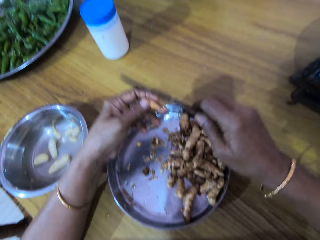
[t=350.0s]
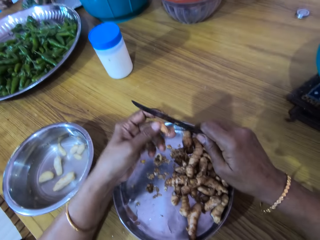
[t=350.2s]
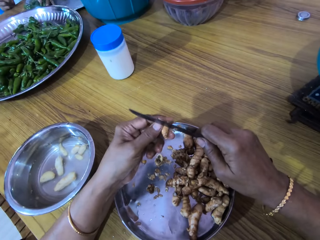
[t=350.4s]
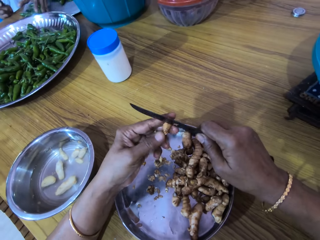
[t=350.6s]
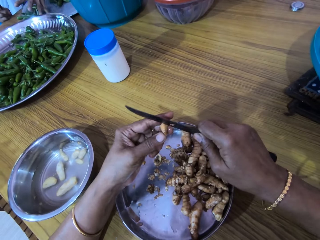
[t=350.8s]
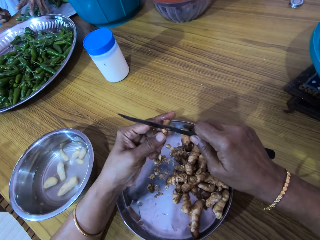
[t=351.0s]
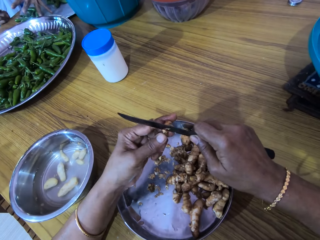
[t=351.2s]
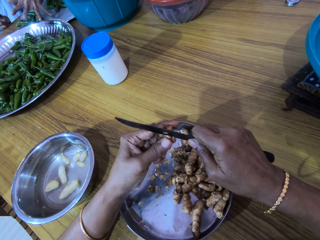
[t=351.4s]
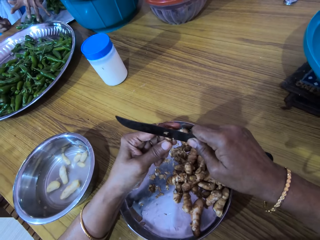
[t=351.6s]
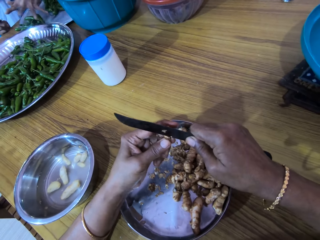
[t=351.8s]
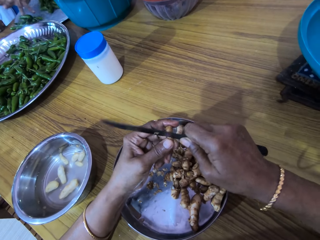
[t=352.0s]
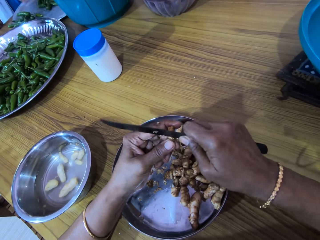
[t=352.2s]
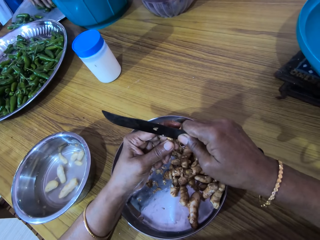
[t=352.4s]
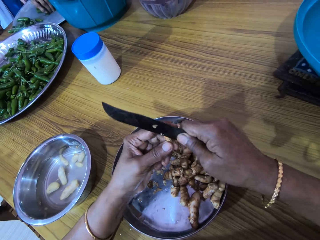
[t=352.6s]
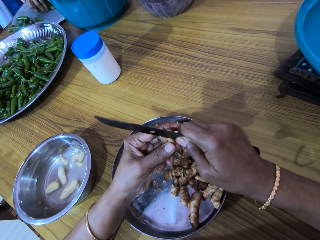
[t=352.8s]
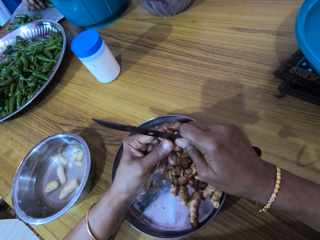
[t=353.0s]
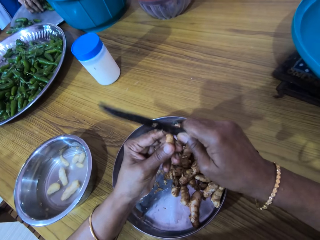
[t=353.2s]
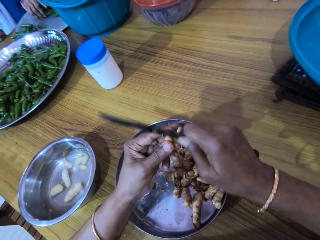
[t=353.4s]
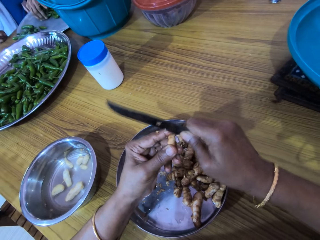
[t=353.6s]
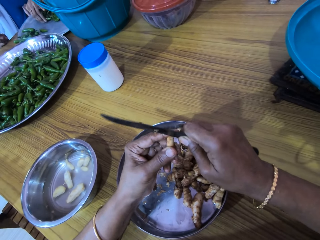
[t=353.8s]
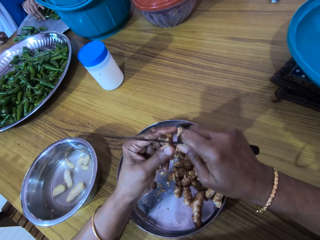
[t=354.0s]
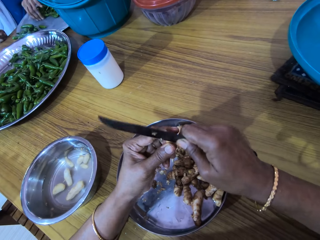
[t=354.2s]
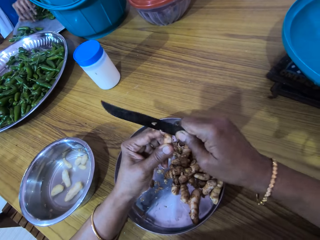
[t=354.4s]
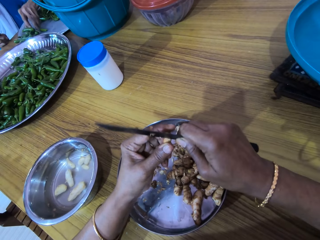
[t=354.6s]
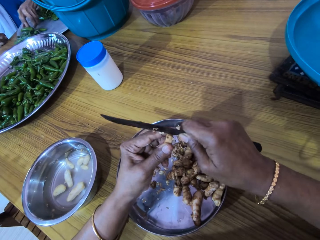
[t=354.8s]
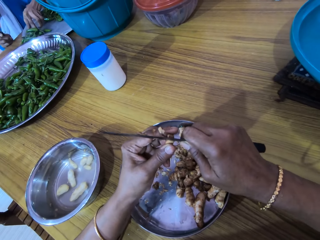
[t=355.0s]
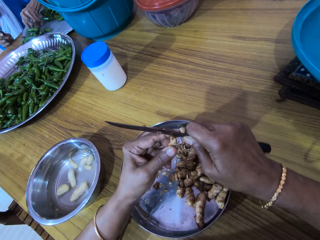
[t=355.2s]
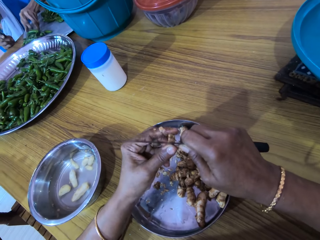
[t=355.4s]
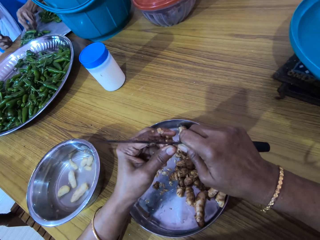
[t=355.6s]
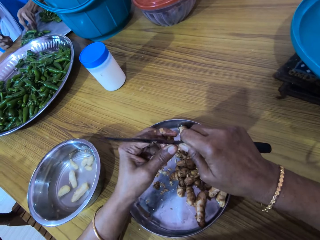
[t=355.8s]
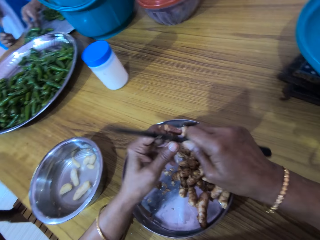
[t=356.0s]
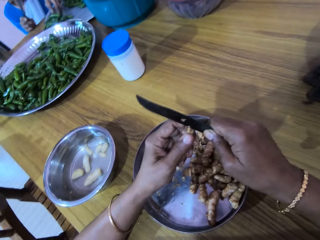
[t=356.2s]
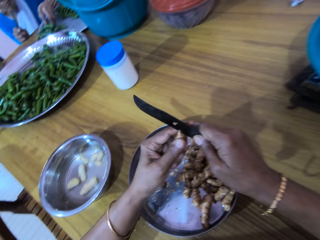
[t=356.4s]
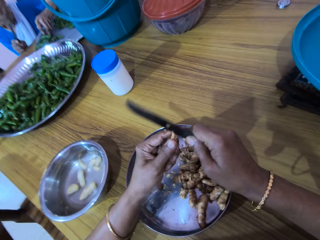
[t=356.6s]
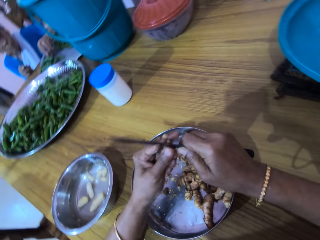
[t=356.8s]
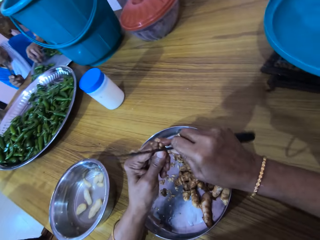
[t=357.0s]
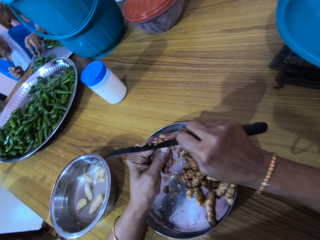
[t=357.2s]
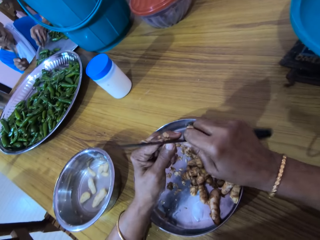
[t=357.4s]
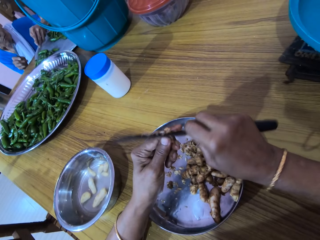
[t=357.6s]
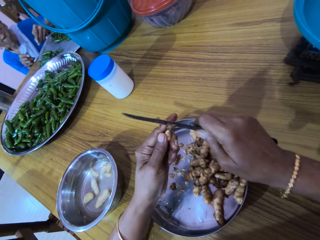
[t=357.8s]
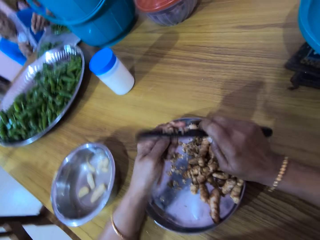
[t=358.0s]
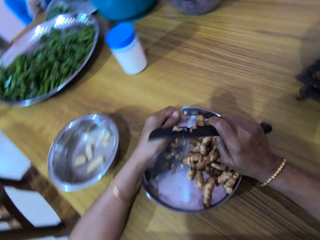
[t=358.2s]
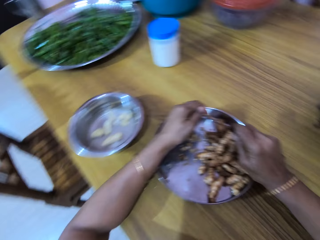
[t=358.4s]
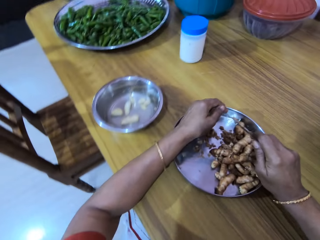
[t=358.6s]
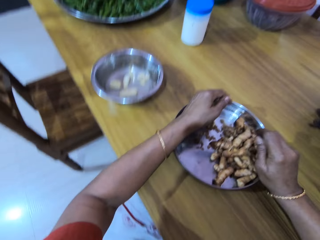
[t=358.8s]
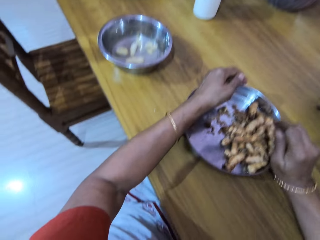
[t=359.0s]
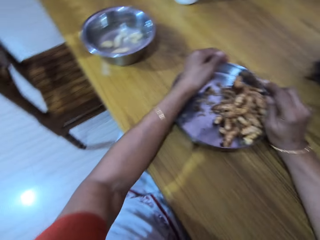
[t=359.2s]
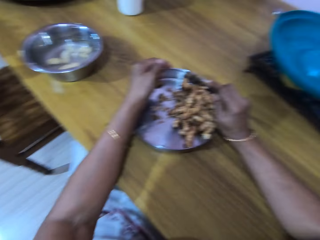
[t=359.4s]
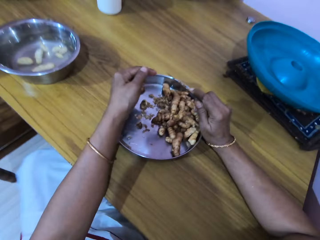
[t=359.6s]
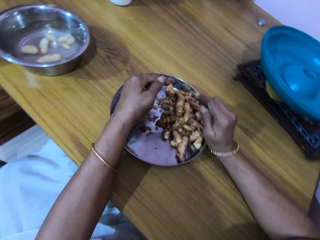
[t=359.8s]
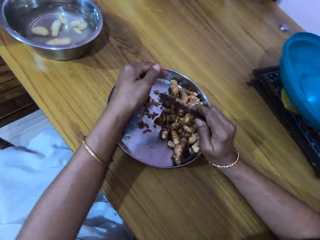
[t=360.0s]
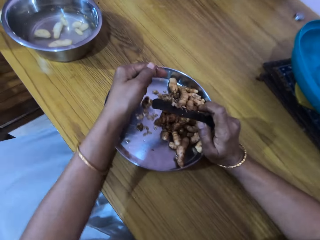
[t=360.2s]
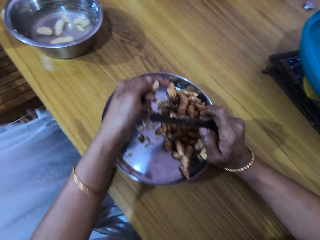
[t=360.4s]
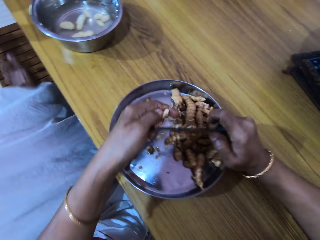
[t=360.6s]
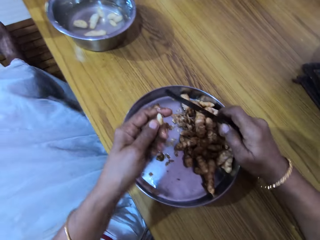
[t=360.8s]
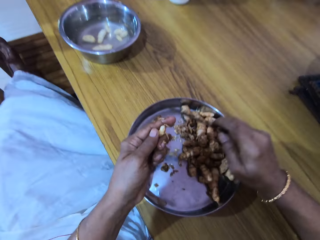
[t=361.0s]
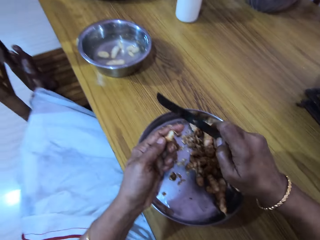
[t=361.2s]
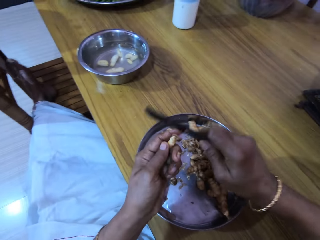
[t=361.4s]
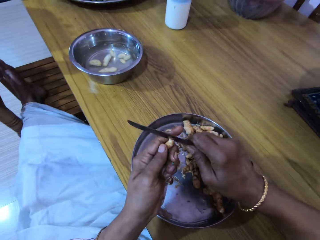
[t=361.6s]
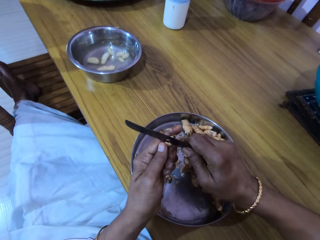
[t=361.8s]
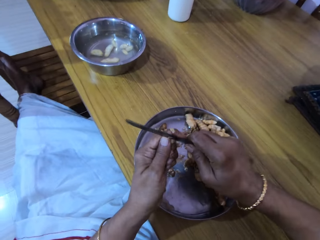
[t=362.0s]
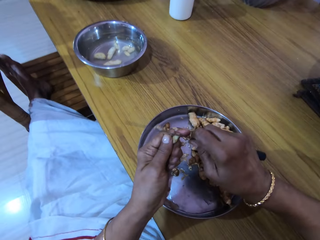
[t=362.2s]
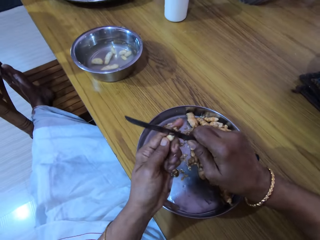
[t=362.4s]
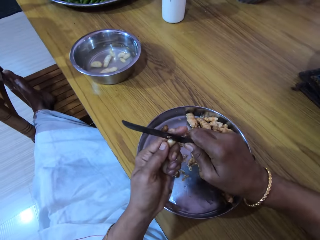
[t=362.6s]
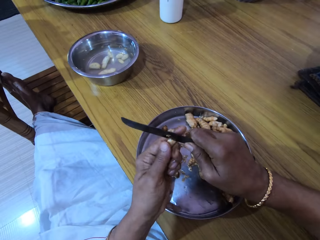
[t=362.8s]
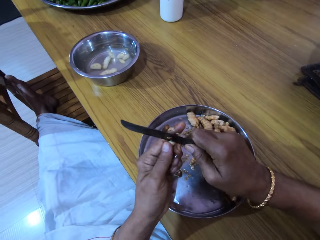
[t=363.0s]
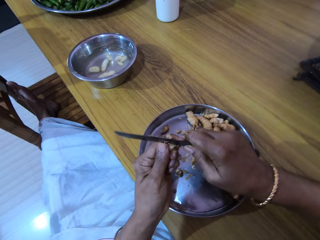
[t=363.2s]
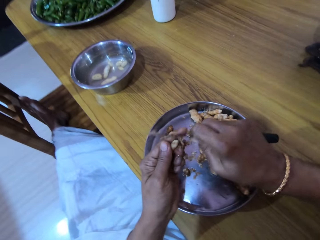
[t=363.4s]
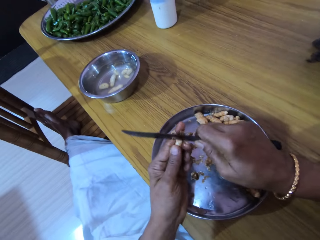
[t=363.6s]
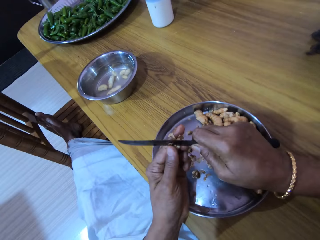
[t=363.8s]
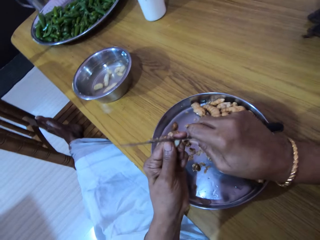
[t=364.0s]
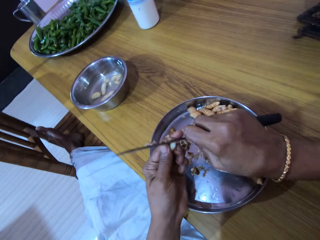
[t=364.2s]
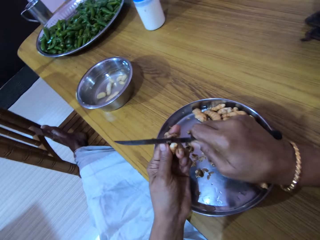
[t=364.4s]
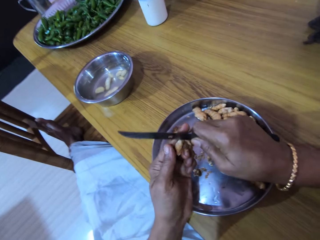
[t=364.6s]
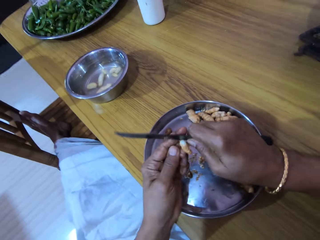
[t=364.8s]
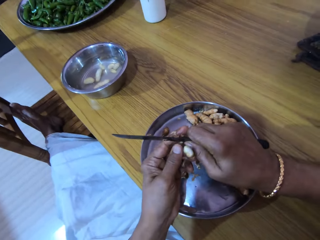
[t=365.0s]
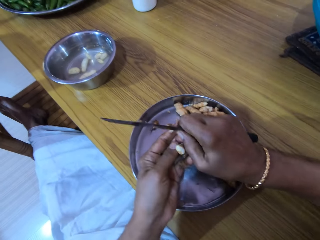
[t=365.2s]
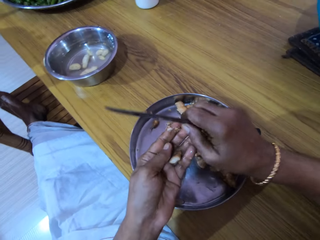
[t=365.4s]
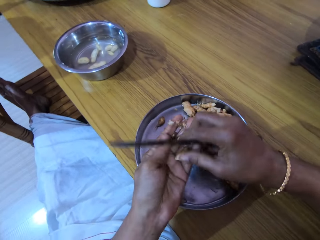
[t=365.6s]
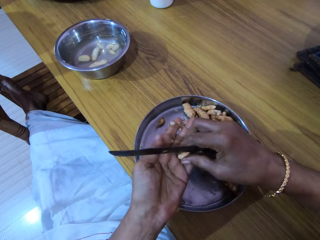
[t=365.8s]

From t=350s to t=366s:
The camera wearer peels the ginger with the knife in her right hand. A woman packs green pepper on the tray with her left hand. The woman picks up a green pepper from the tray with her left hand. The camera wearer puts her left leg on a chair.

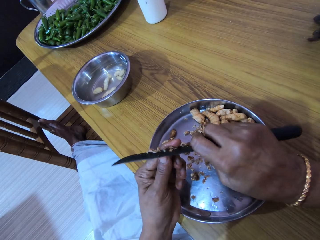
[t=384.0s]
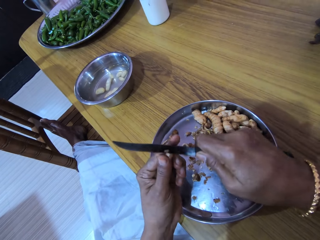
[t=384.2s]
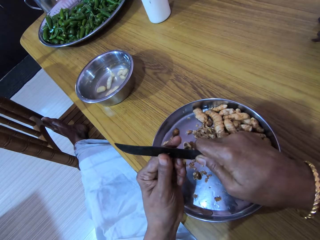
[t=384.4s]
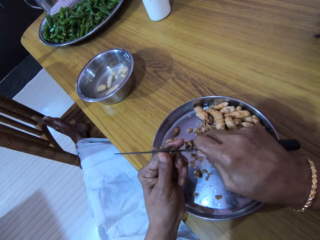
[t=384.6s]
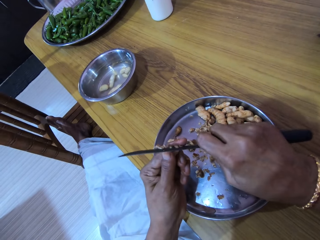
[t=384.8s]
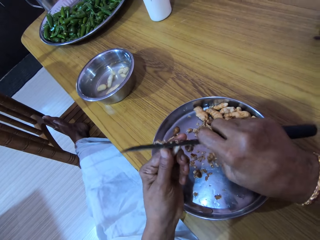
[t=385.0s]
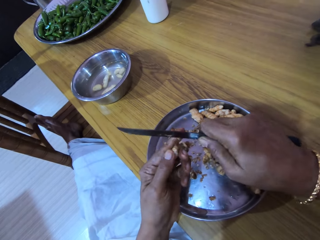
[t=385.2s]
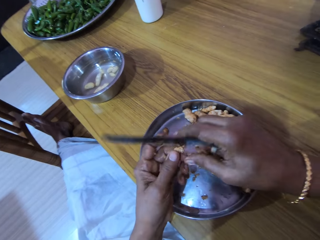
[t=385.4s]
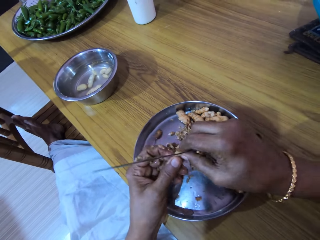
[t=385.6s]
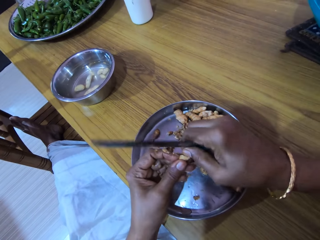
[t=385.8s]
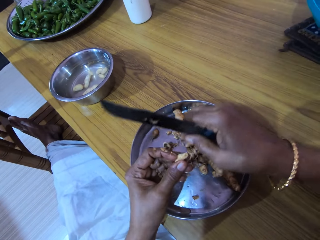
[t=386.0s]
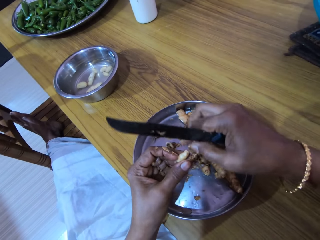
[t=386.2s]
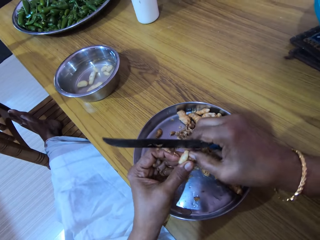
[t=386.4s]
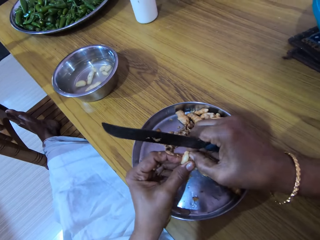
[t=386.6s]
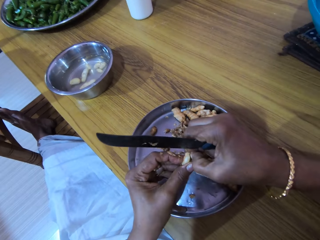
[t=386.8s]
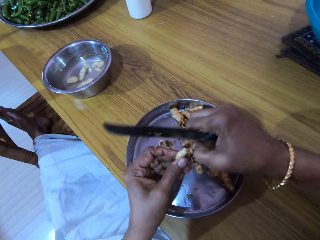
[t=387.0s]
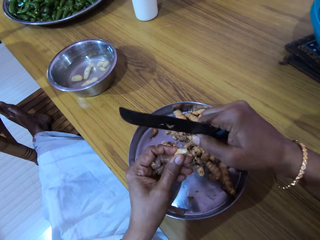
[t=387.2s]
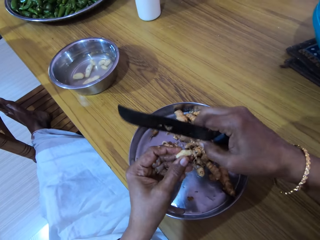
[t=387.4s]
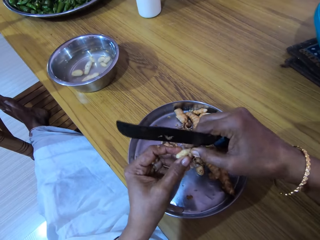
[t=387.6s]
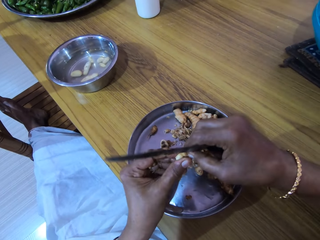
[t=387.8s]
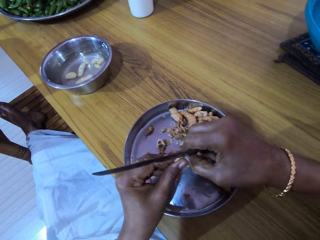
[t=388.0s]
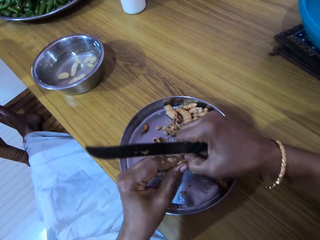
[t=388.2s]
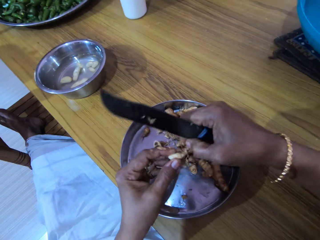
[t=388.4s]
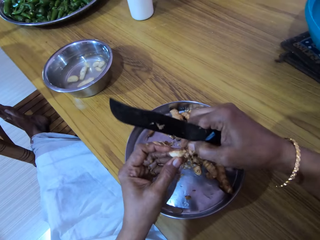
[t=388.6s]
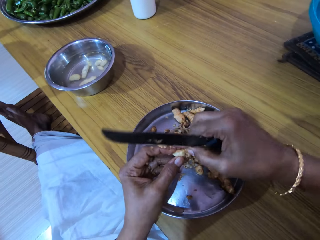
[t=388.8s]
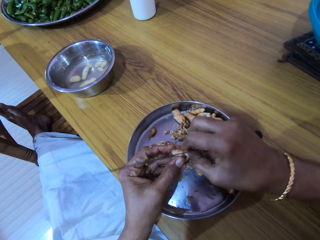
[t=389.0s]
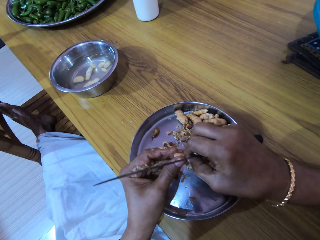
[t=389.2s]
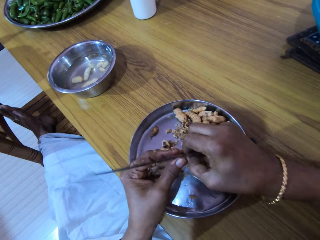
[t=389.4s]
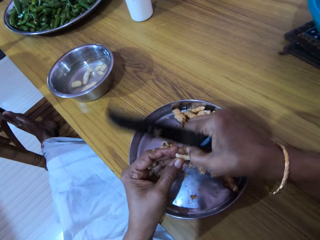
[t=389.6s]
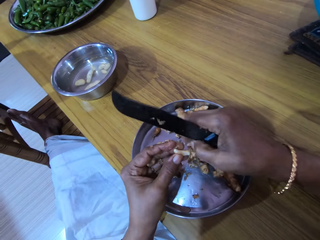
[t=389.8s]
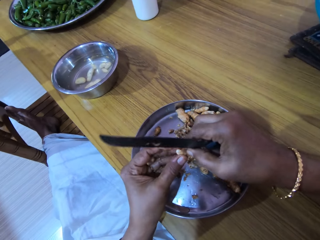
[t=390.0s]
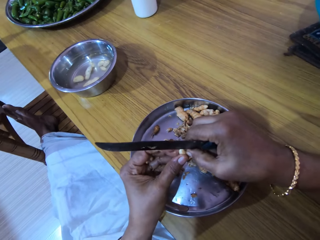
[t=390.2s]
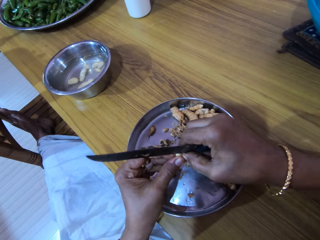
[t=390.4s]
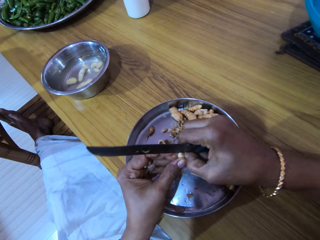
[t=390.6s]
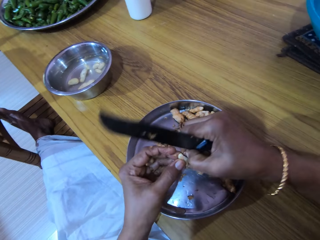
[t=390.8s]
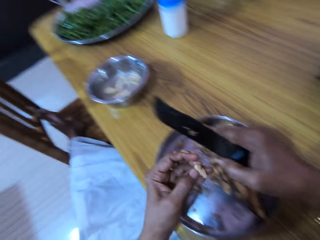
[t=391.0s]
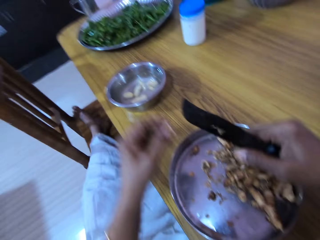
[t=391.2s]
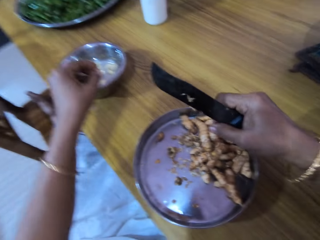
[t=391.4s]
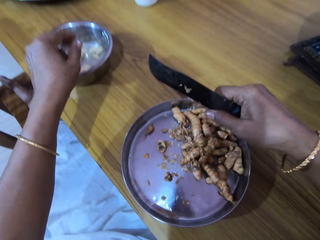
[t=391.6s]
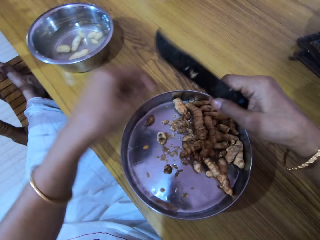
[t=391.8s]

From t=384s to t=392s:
The camera wearer peels the ginger with her right hand. She drops the ginger in the plate with her left hand.
